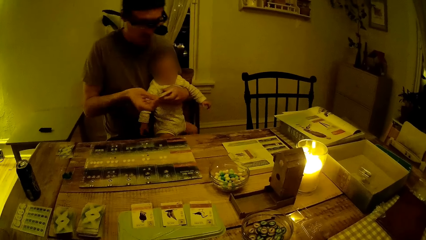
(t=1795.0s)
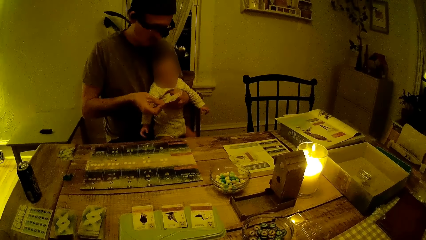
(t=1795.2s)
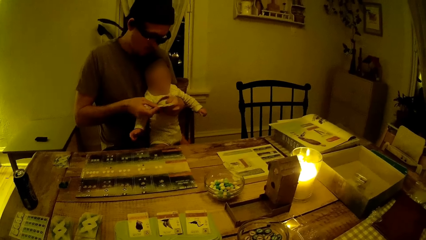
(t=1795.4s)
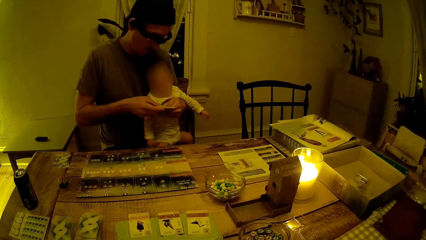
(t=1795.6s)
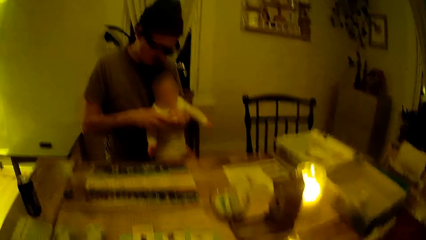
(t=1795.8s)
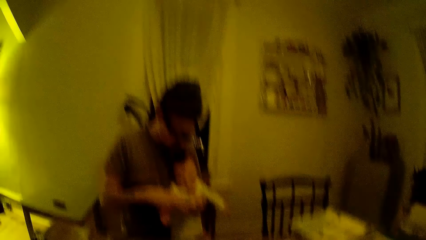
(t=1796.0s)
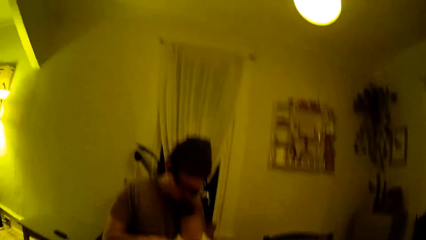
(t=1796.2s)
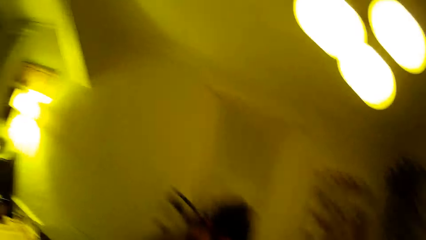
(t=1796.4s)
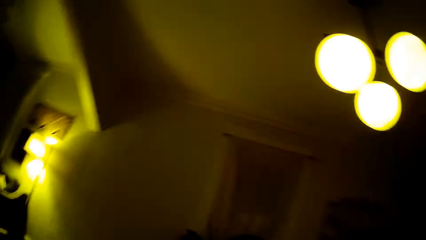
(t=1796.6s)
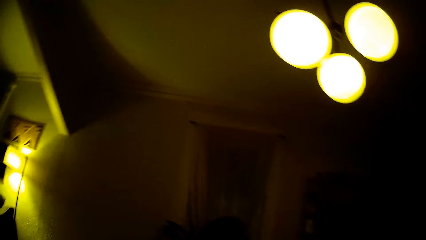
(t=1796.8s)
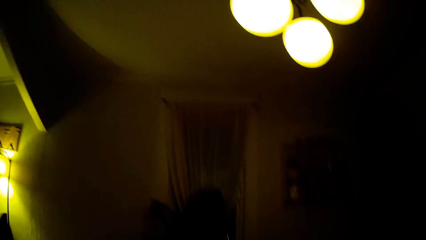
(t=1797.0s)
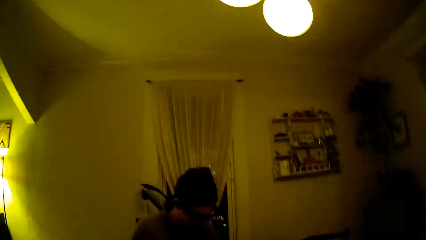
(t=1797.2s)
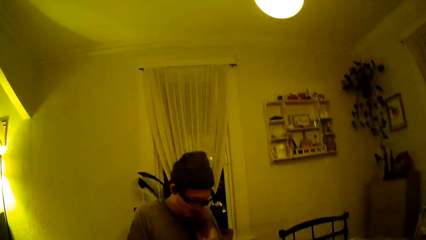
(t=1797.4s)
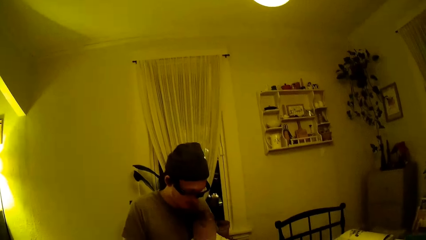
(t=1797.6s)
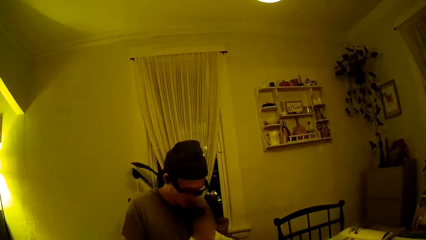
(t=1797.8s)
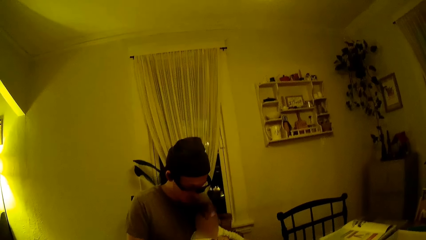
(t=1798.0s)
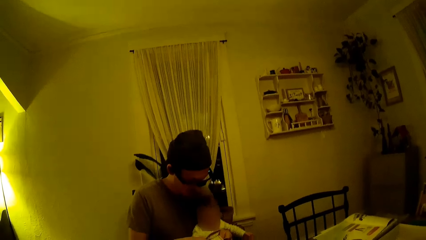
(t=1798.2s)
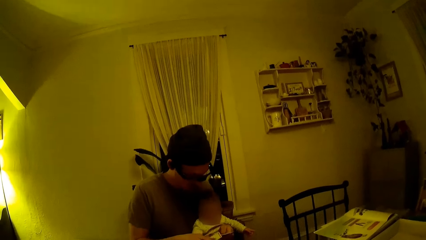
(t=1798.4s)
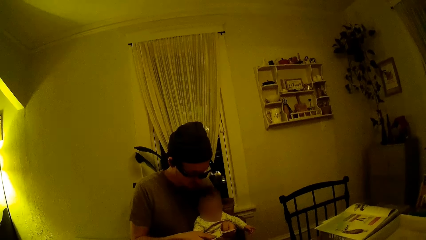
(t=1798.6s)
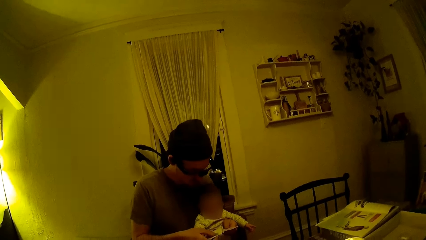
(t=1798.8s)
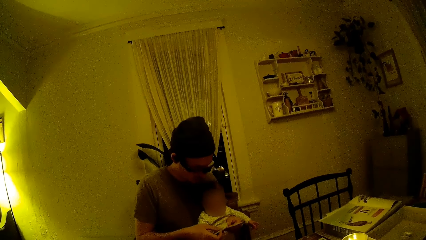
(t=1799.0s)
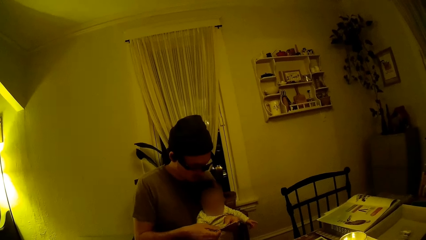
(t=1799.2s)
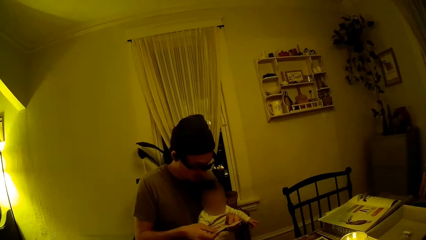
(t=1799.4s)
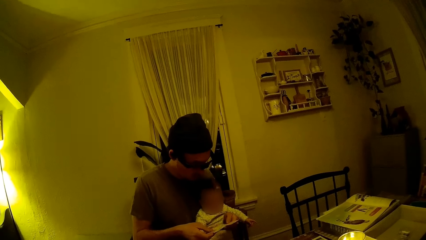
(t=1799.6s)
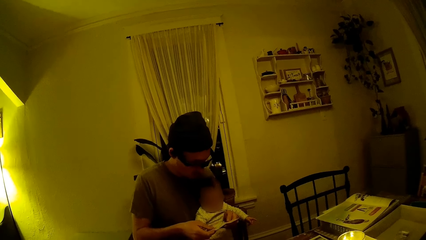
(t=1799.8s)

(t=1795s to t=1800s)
The man holds the card with both hands. He examines the card in his hands.
